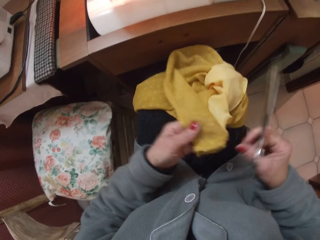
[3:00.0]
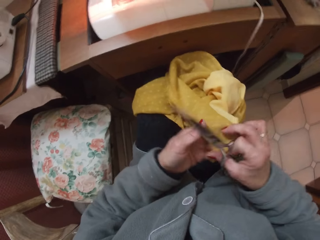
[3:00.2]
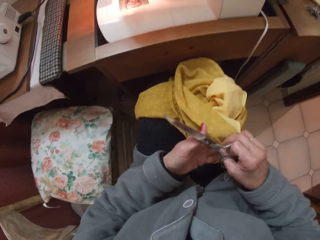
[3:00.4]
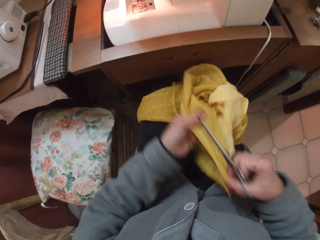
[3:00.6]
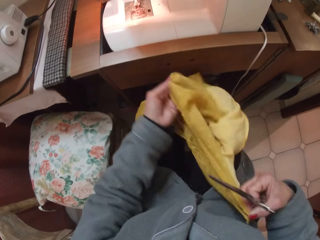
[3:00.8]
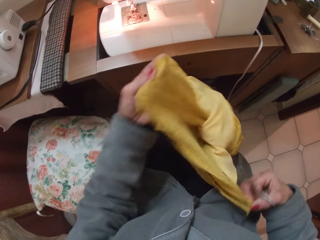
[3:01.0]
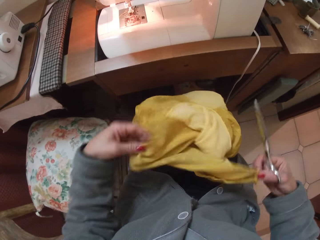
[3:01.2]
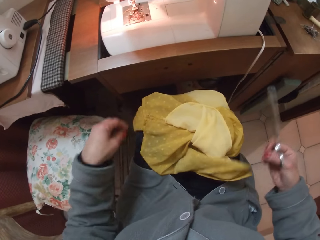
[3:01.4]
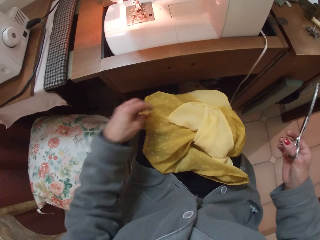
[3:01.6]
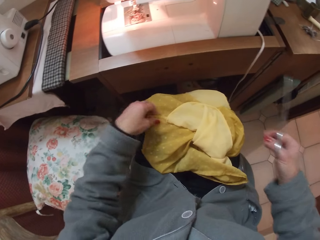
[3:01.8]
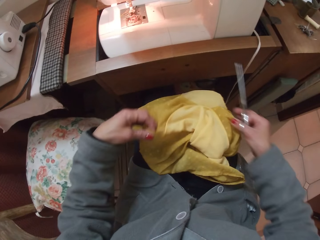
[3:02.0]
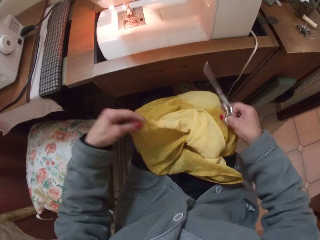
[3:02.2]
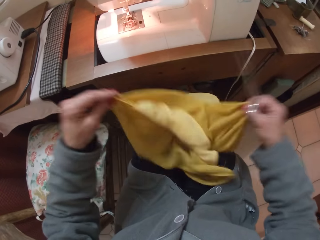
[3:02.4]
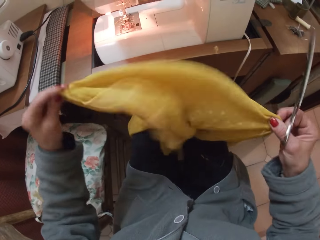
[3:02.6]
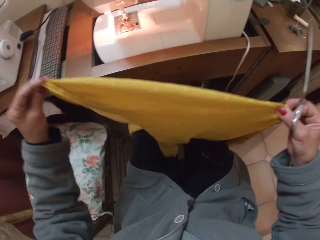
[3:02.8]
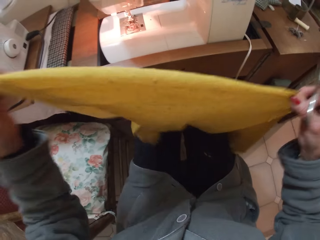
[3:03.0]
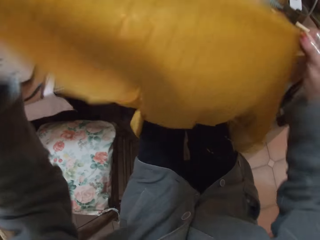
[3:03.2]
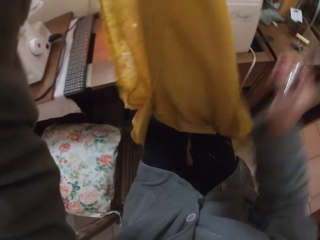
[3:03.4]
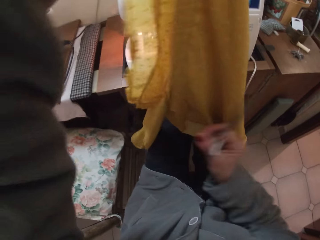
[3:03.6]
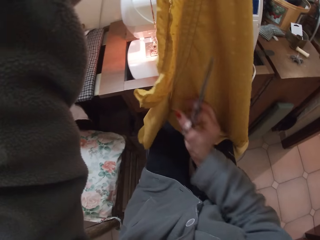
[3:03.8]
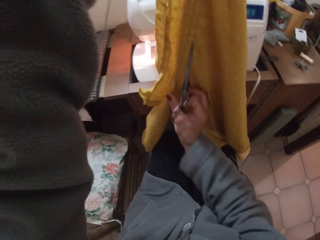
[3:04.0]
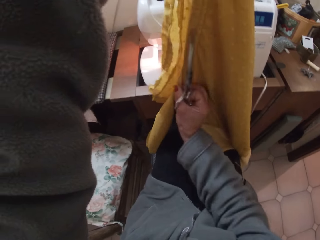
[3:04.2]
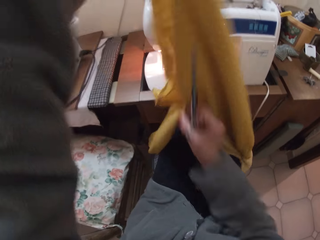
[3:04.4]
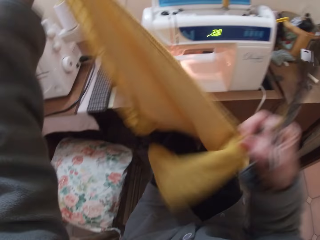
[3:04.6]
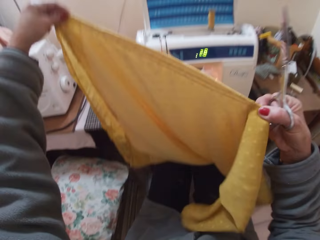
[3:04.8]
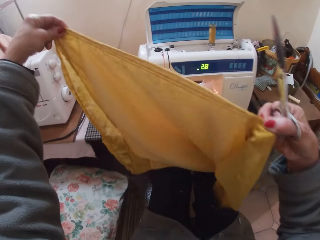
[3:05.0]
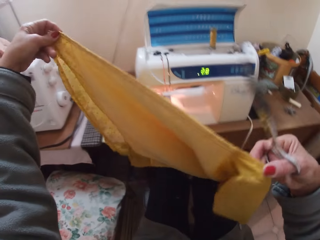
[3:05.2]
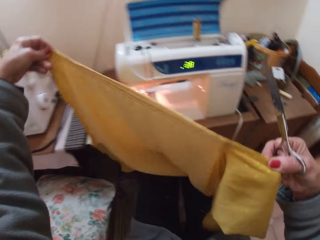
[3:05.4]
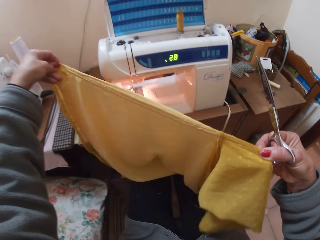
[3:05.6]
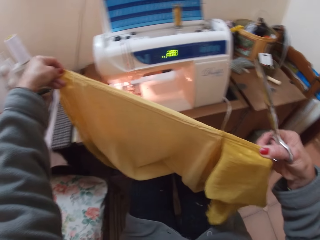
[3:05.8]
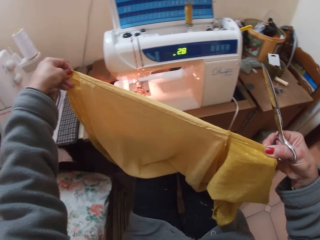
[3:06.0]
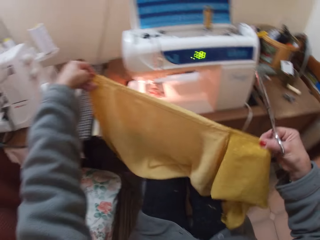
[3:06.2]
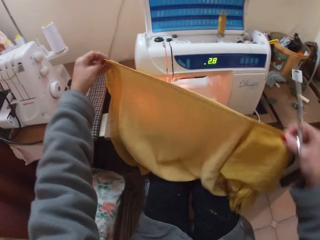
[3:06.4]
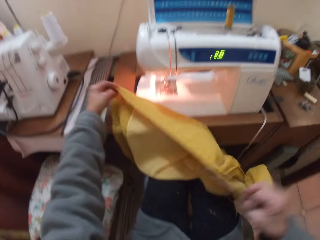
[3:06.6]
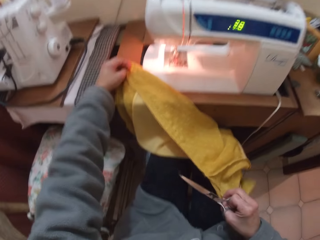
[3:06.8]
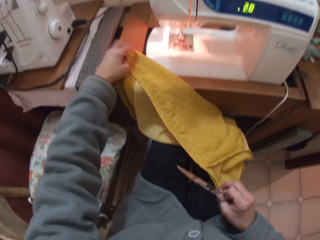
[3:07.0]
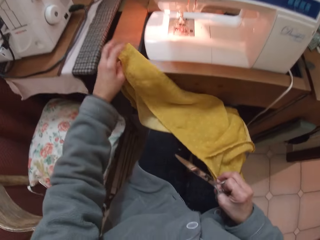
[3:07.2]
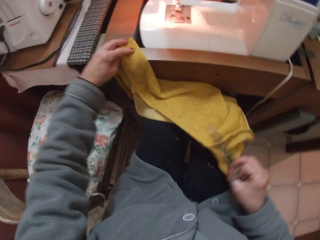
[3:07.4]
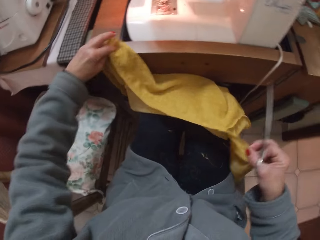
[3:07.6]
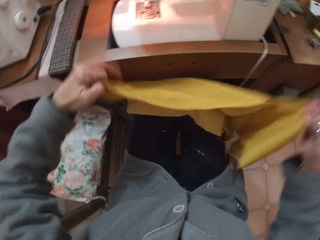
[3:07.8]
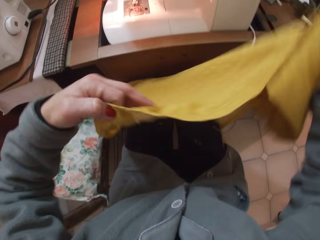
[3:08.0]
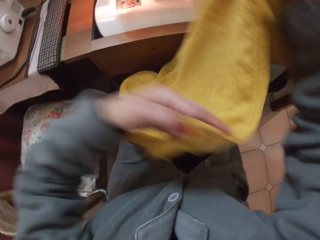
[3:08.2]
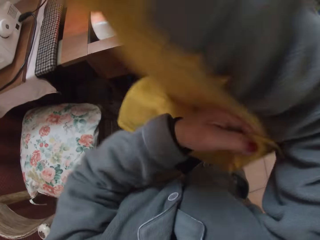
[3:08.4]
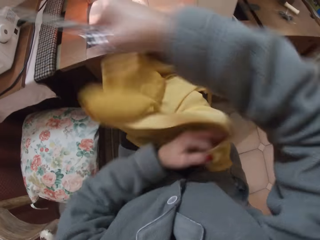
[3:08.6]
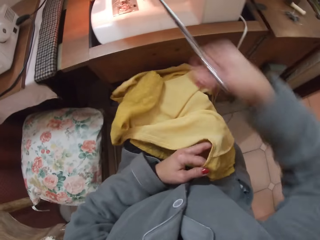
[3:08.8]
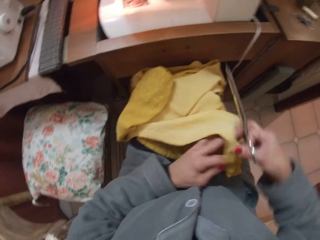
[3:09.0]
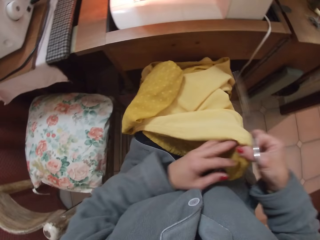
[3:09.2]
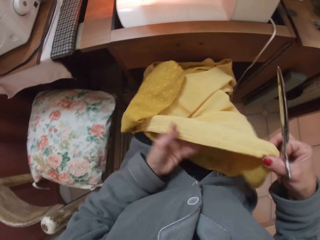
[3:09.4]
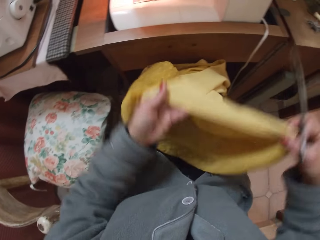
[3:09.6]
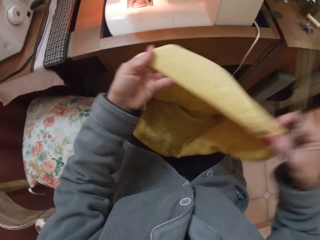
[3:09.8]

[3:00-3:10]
The camera wearer adjusts the cloth with both hands.

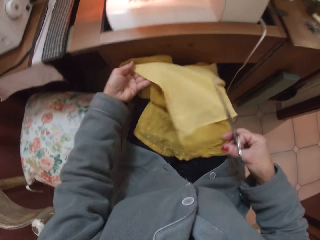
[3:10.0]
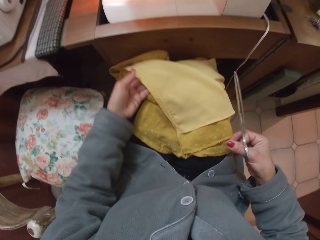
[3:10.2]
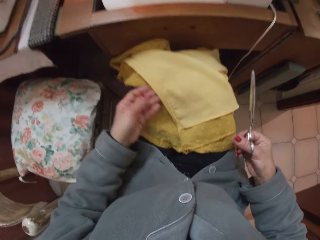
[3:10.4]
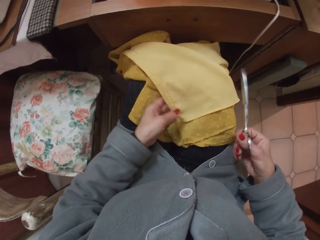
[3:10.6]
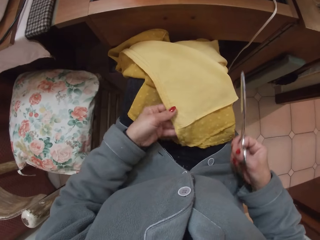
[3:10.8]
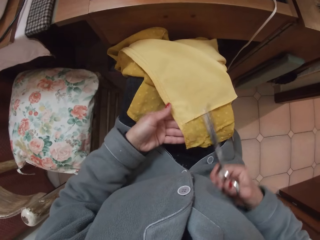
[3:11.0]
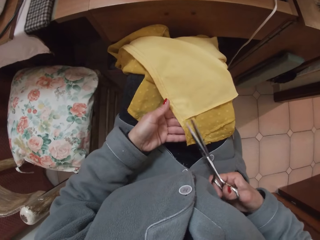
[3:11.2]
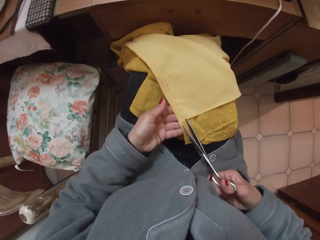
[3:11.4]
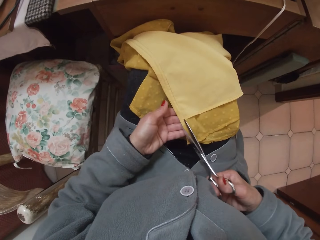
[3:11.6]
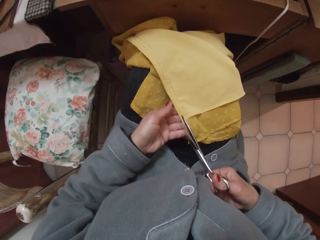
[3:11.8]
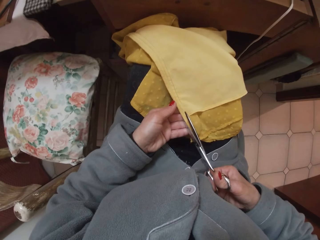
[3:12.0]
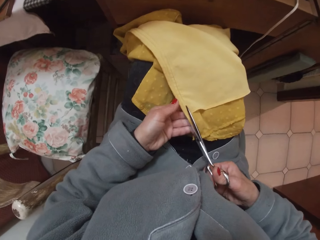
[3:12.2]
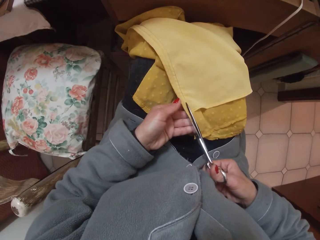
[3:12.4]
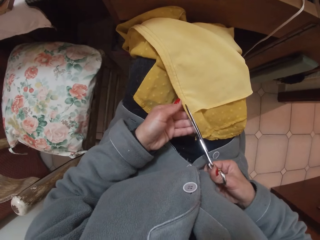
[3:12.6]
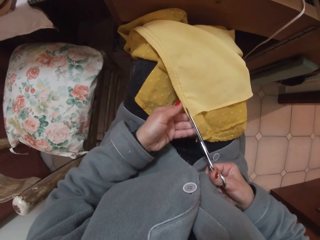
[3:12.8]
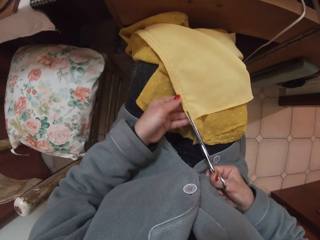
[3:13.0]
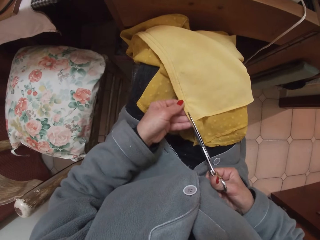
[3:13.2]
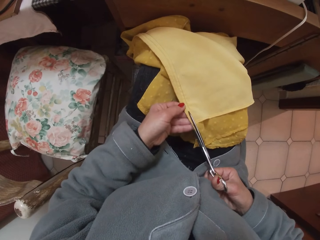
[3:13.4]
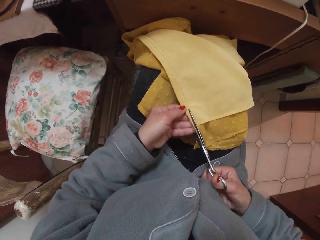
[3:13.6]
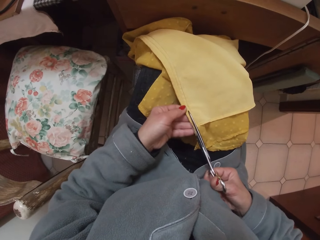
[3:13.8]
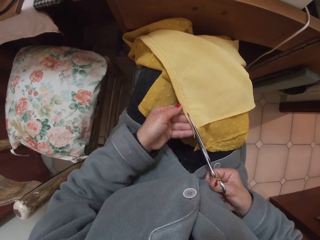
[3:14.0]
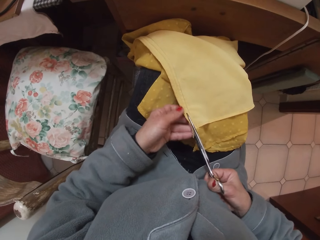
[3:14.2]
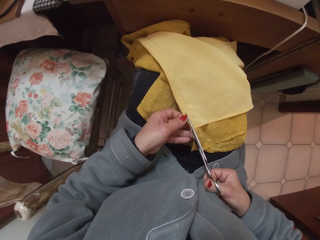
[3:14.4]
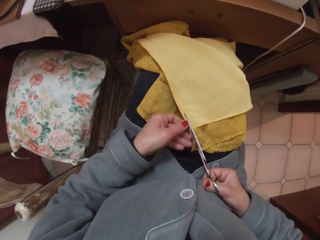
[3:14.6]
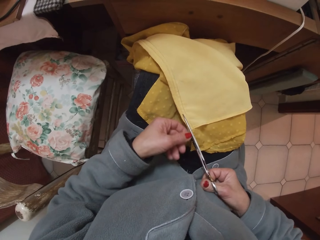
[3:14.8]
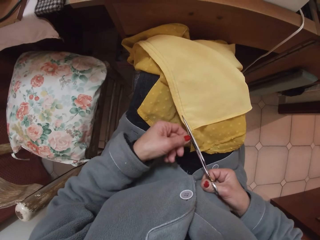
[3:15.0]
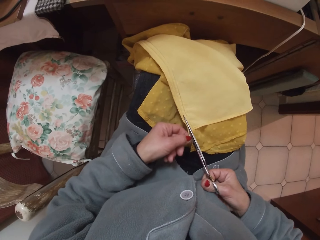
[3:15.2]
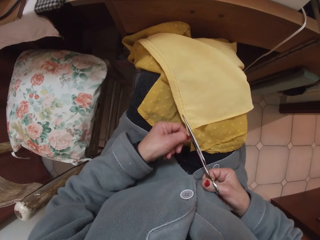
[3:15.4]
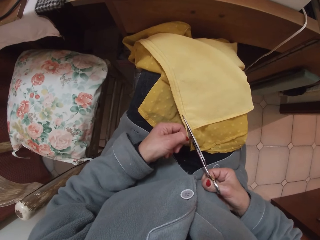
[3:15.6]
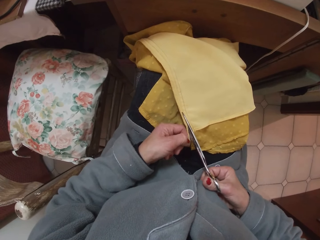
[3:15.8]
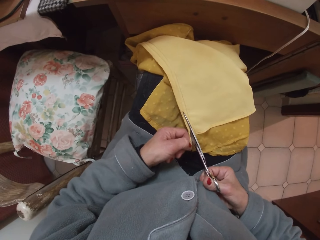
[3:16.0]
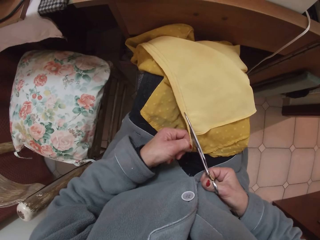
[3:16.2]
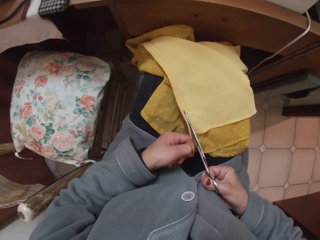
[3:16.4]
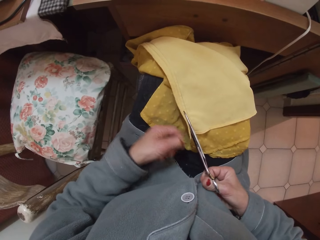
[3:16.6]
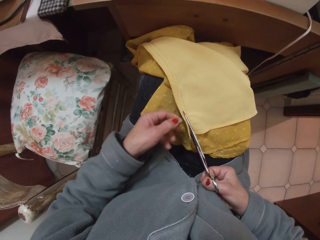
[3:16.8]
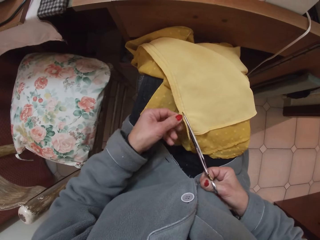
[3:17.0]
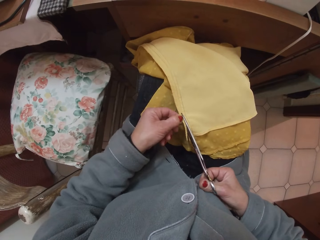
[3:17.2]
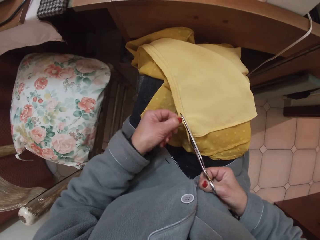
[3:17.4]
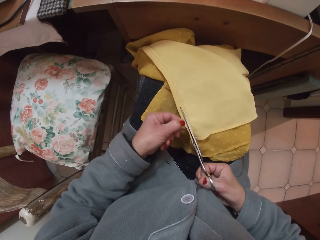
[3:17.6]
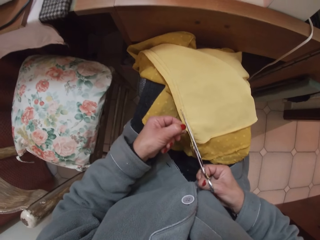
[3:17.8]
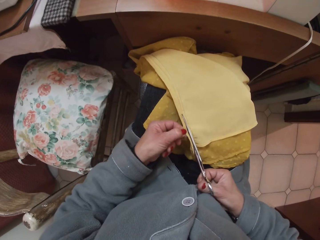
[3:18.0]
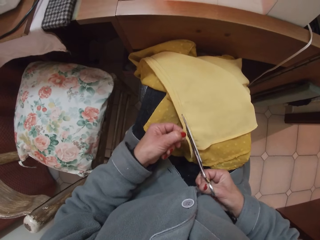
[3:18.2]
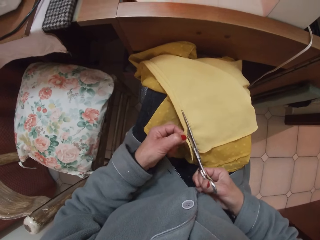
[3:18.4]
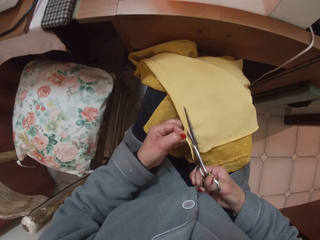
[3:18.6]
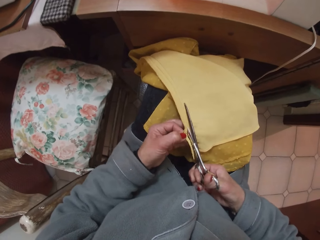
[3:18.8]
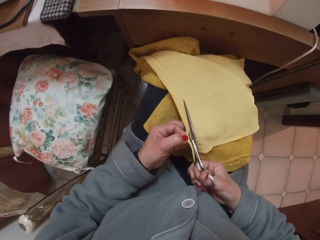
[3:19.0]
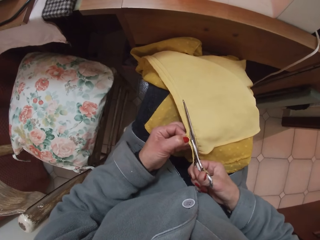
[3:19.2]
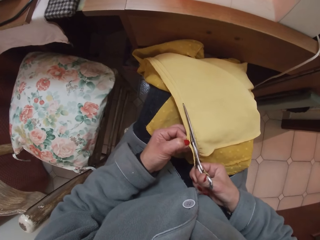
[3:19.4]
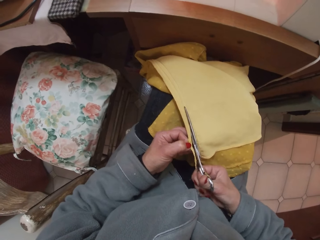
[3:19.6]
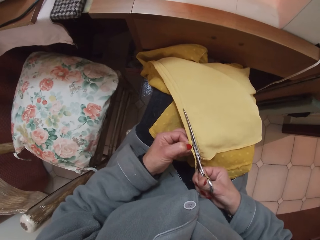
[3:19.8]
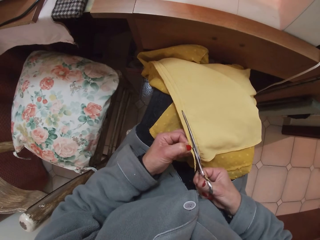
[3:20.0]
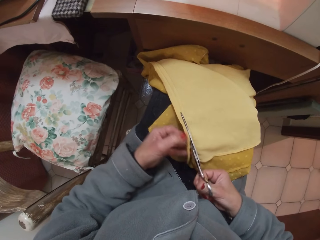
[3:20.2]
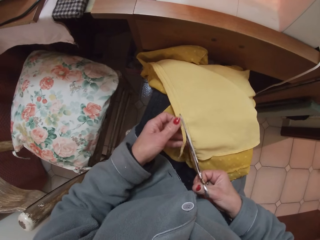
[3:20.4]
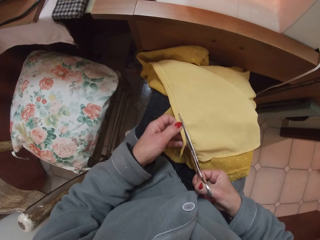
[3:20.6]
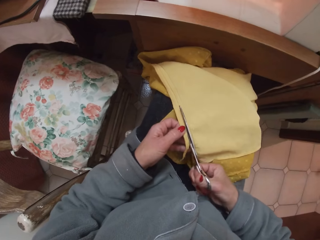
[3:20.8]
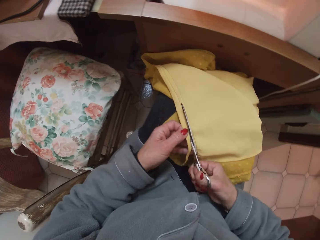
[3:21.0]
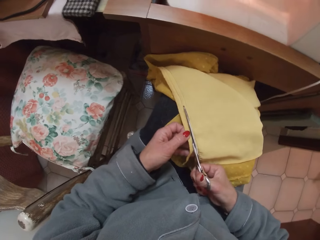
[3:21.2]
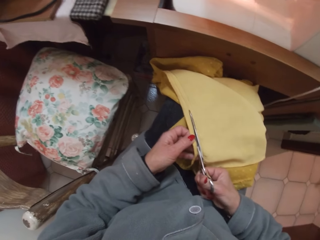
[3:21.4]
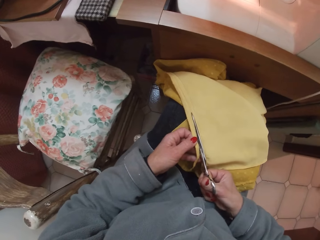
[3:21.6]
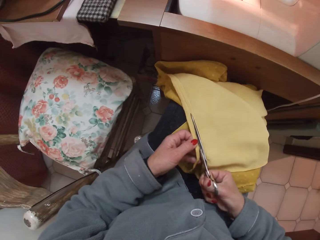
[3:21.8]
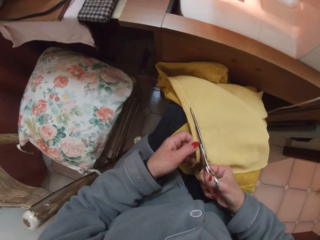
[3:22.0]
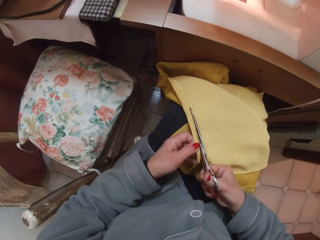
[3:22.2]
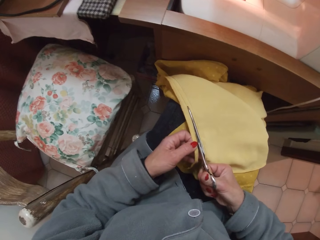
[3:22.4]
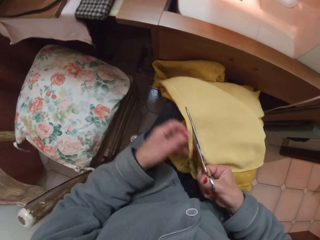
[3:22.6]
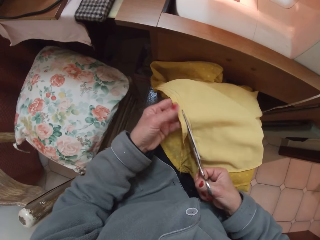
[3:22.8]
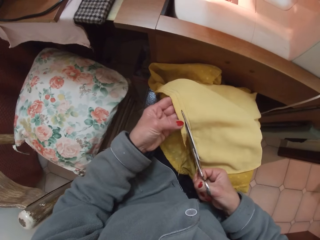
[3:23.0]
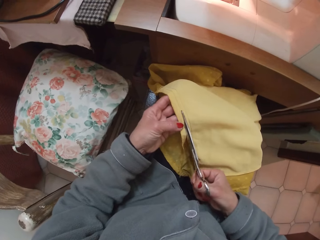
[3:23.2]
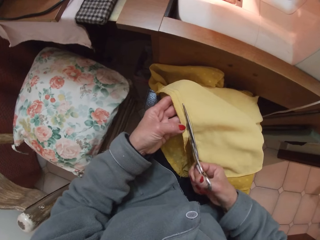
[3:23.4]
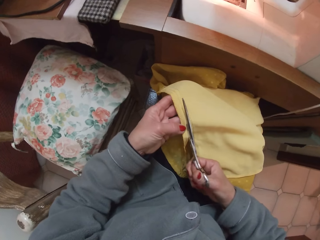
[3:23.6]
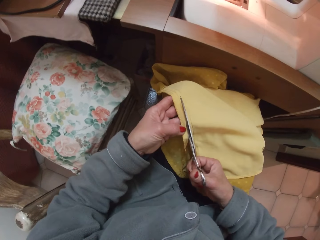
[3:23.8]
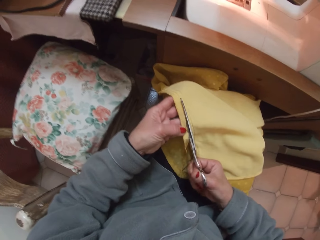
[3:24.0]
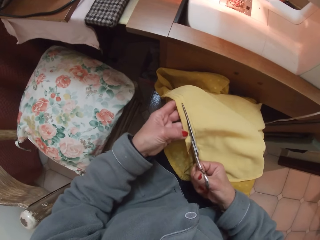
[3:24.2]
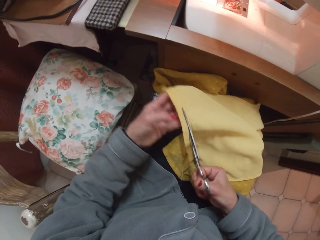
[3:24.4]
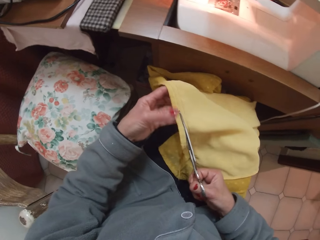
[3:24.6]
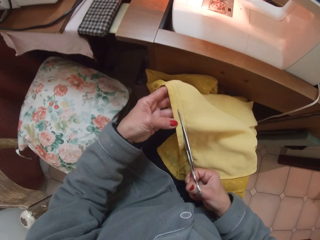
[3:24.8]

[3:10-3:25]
The camera wearer cuts the cloth with a pair of scissors.
